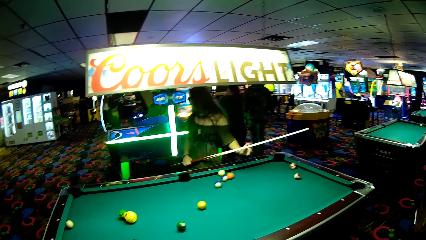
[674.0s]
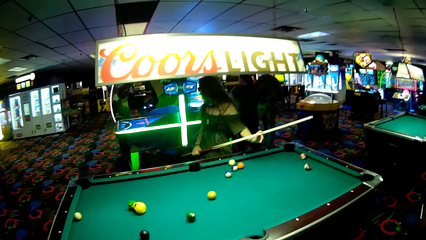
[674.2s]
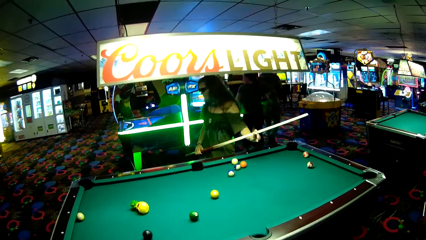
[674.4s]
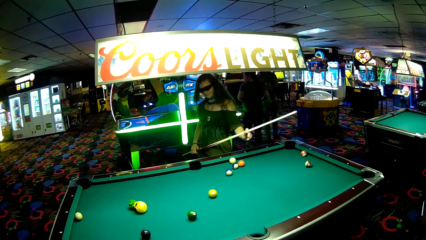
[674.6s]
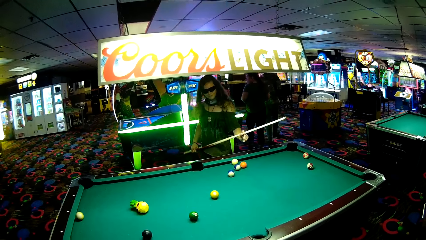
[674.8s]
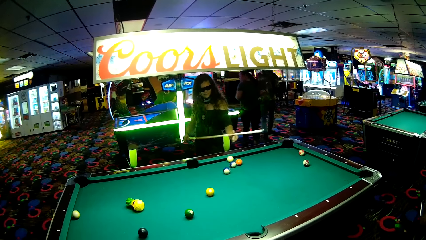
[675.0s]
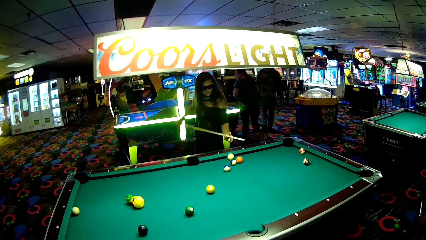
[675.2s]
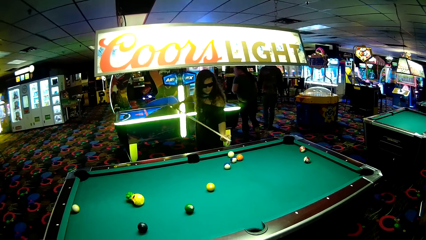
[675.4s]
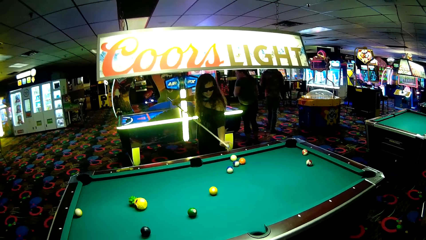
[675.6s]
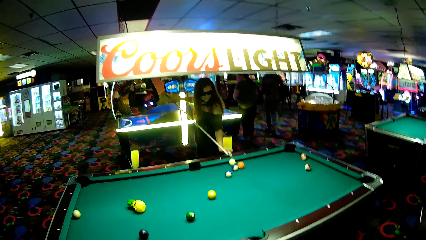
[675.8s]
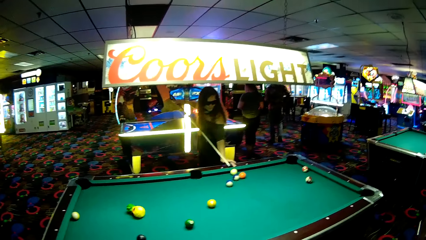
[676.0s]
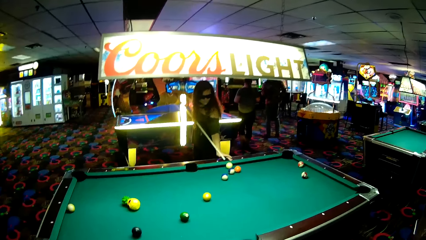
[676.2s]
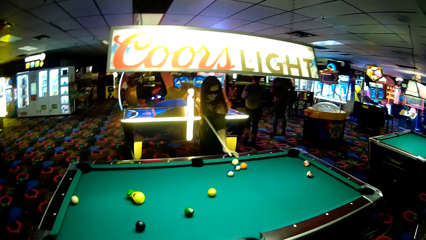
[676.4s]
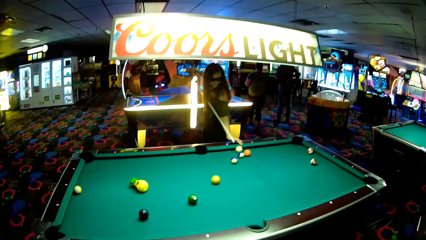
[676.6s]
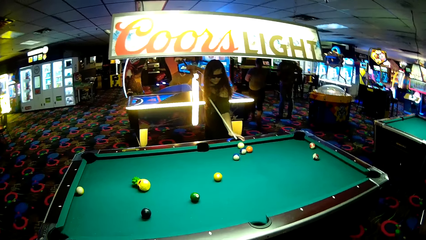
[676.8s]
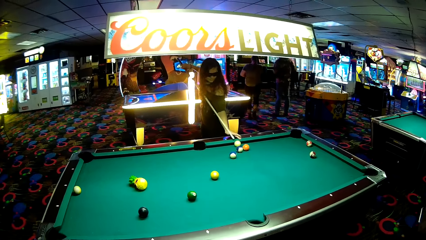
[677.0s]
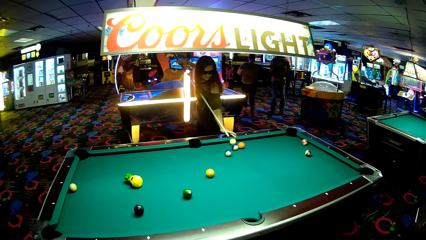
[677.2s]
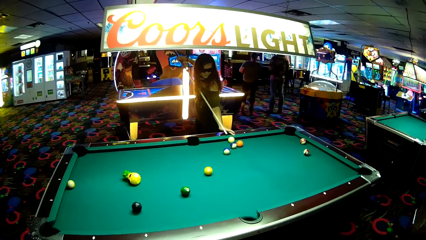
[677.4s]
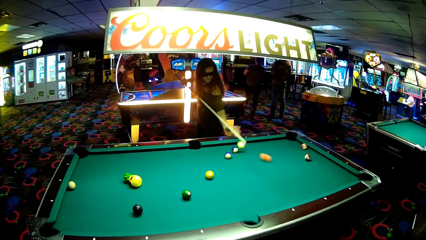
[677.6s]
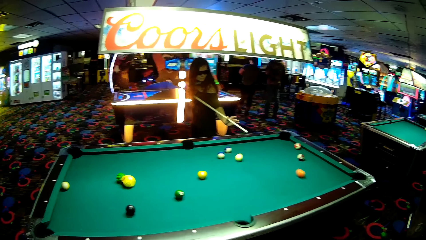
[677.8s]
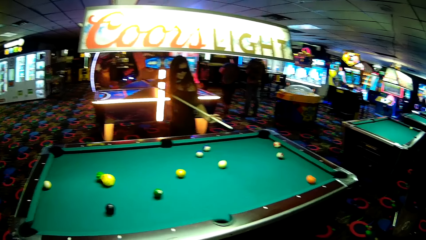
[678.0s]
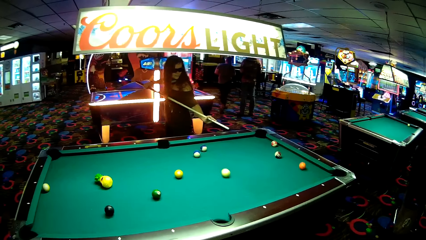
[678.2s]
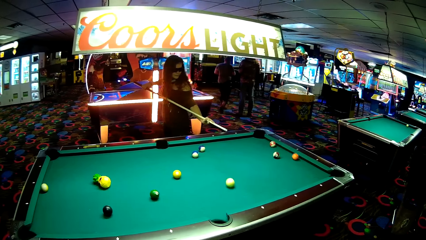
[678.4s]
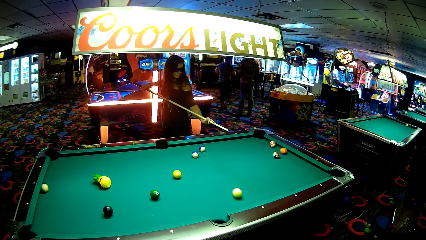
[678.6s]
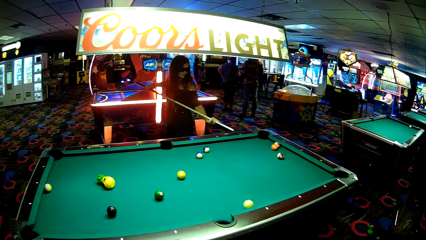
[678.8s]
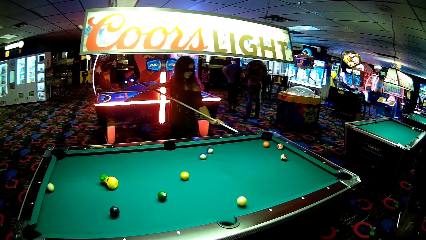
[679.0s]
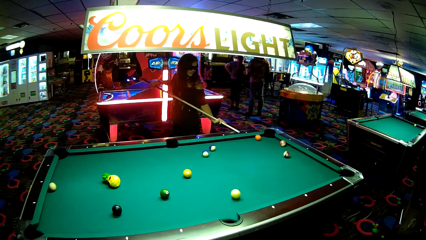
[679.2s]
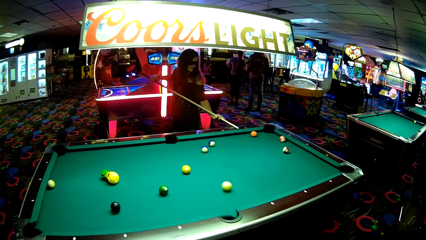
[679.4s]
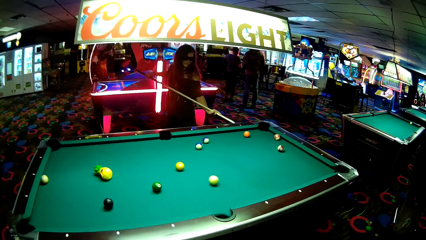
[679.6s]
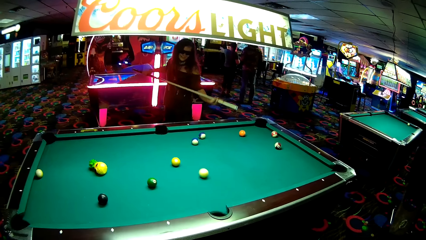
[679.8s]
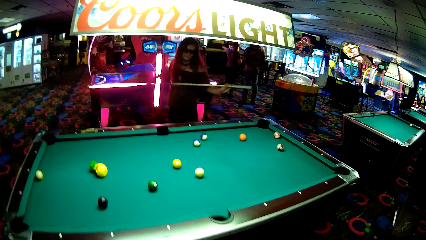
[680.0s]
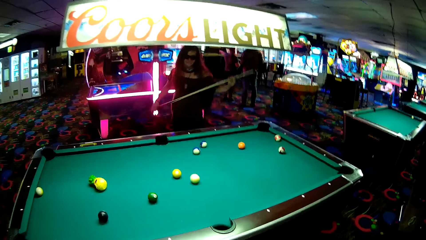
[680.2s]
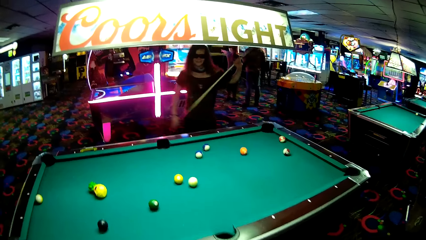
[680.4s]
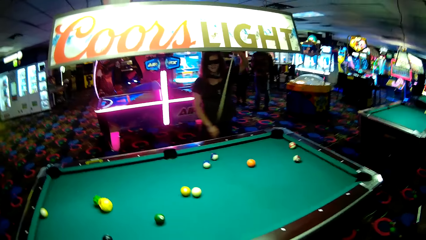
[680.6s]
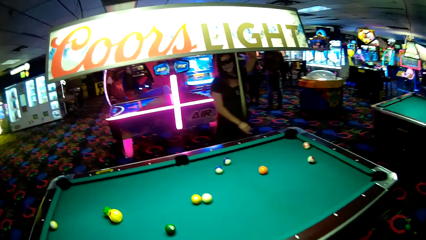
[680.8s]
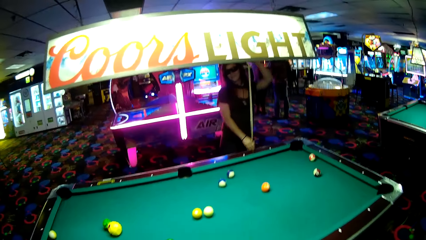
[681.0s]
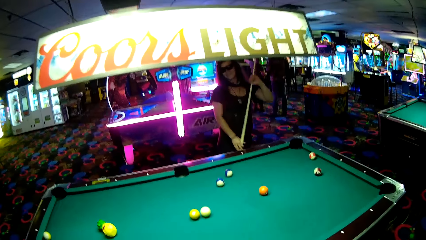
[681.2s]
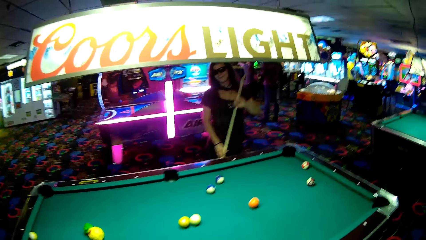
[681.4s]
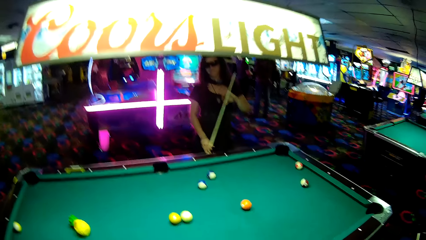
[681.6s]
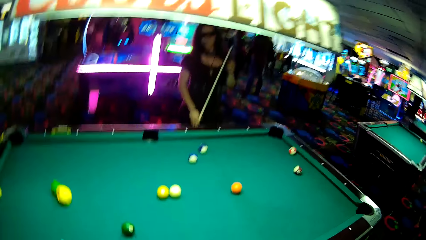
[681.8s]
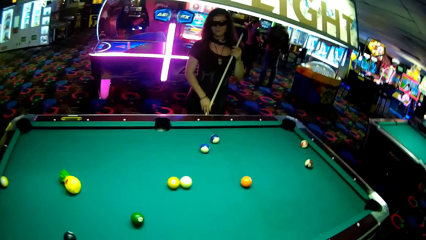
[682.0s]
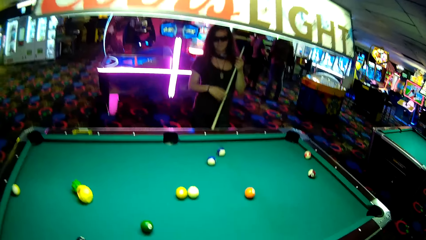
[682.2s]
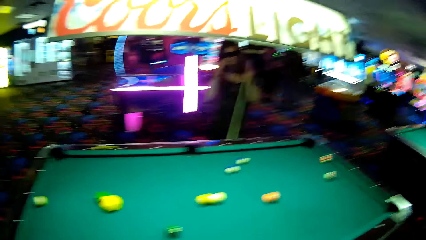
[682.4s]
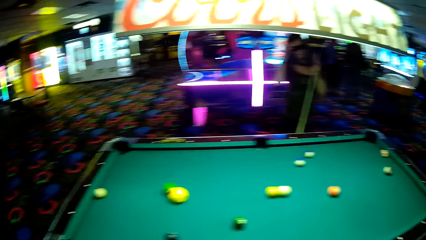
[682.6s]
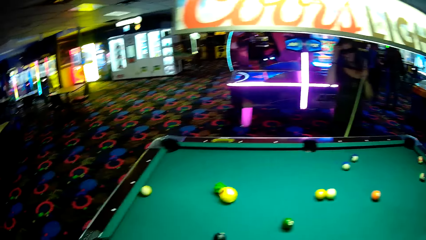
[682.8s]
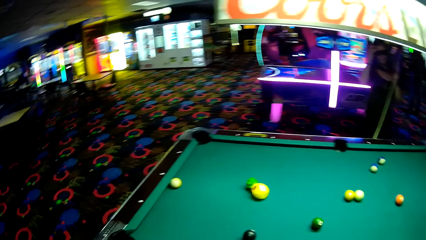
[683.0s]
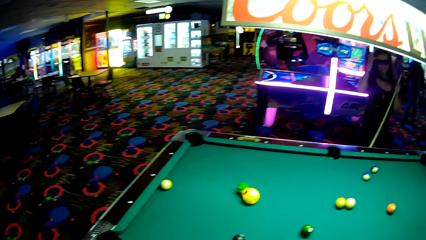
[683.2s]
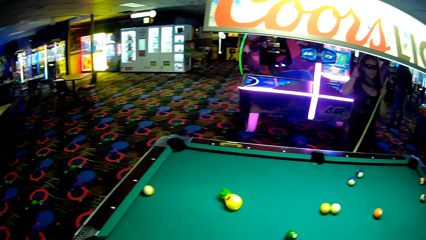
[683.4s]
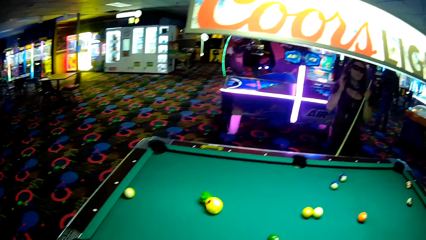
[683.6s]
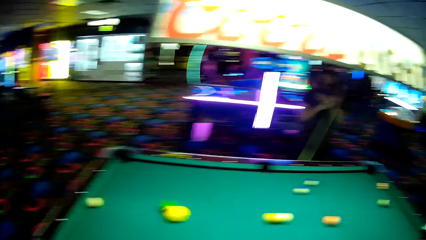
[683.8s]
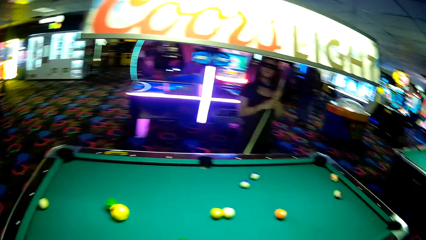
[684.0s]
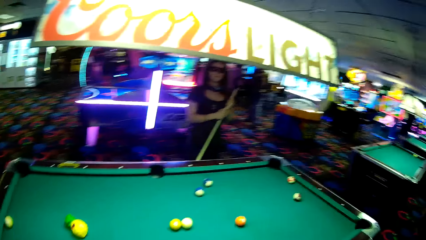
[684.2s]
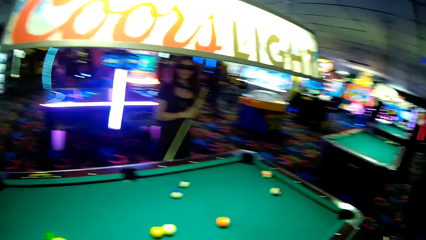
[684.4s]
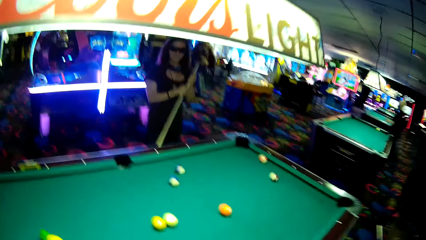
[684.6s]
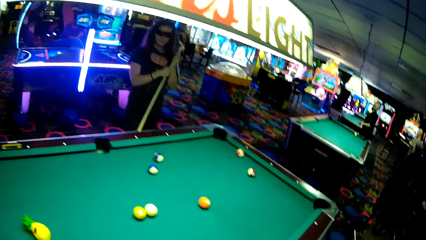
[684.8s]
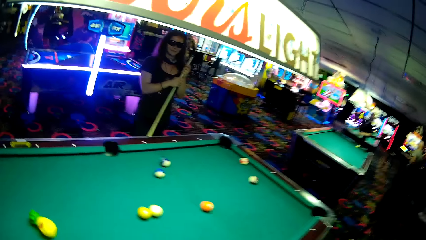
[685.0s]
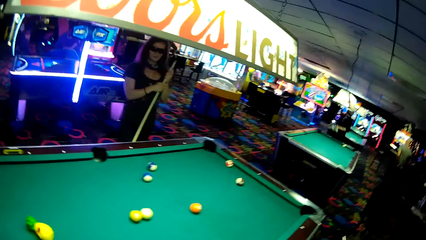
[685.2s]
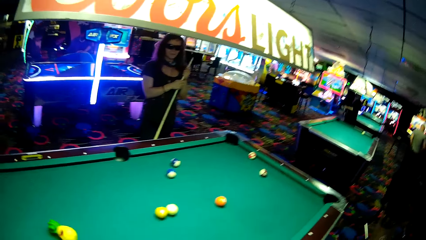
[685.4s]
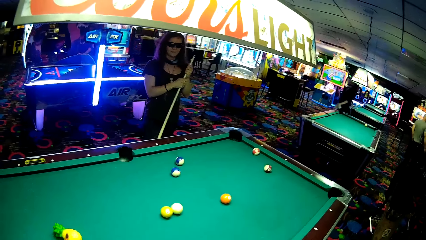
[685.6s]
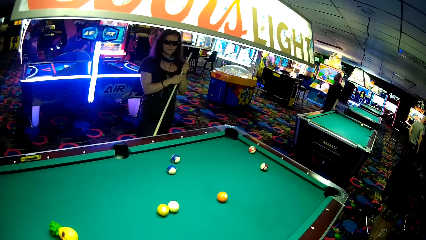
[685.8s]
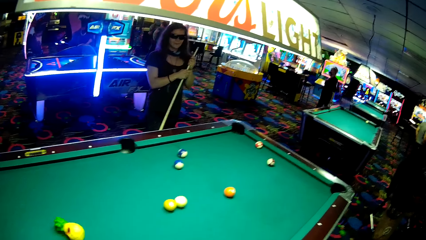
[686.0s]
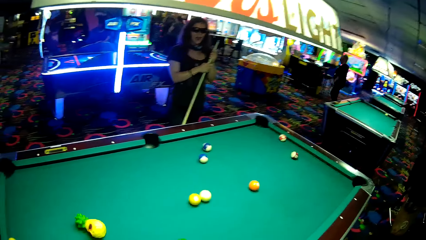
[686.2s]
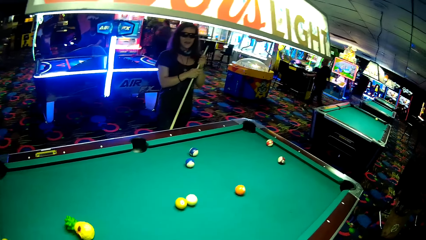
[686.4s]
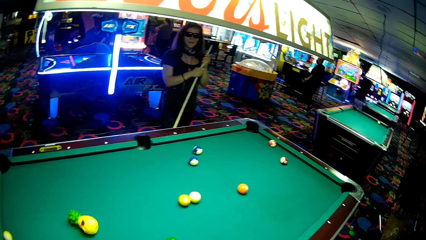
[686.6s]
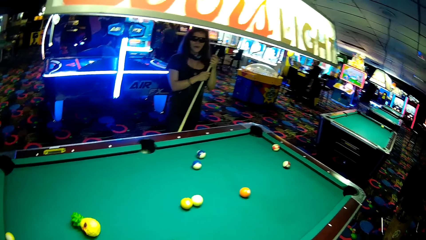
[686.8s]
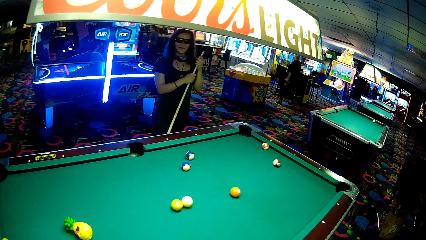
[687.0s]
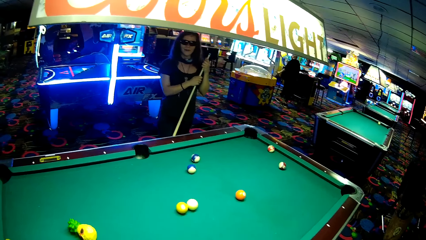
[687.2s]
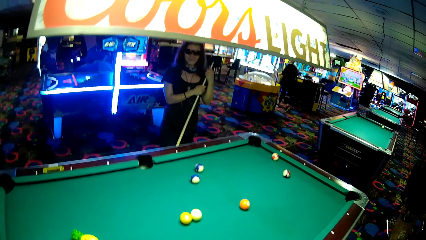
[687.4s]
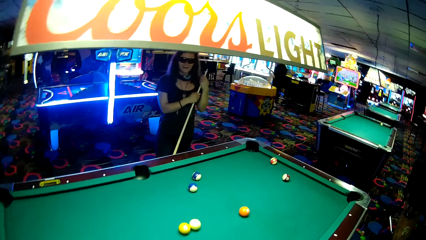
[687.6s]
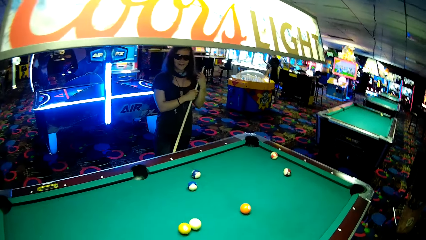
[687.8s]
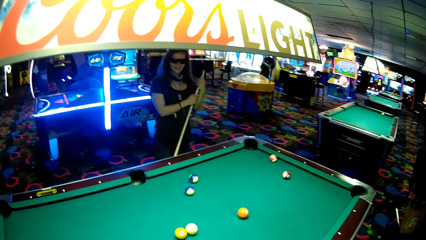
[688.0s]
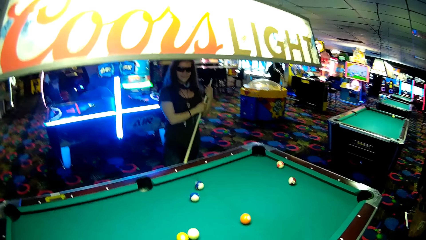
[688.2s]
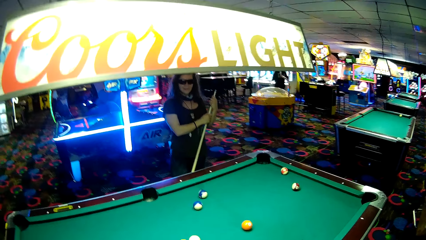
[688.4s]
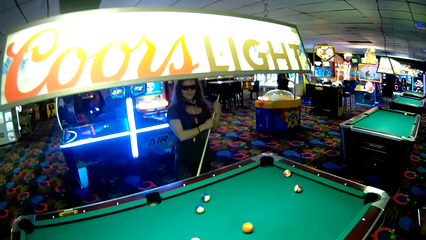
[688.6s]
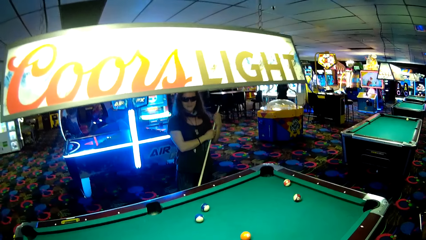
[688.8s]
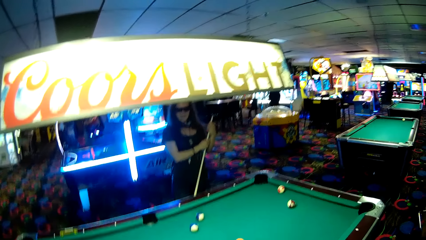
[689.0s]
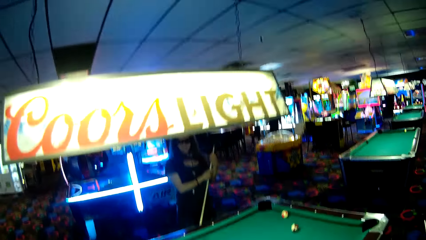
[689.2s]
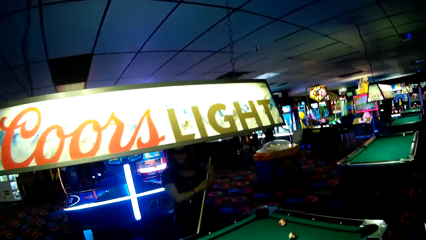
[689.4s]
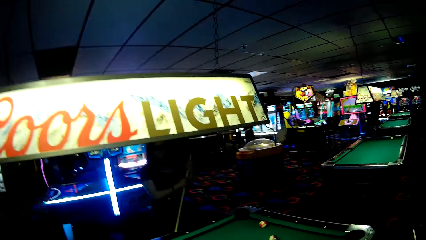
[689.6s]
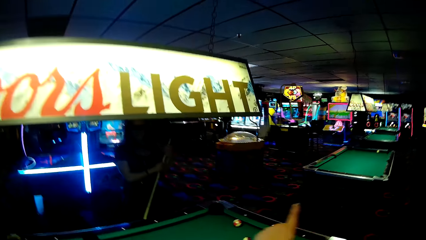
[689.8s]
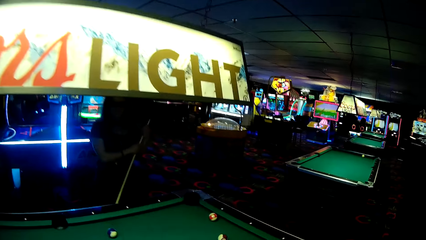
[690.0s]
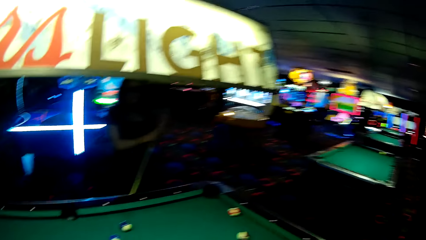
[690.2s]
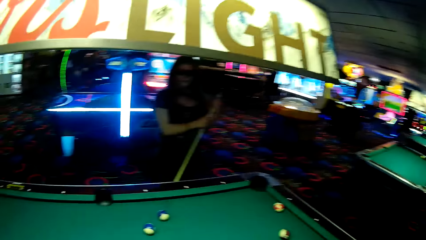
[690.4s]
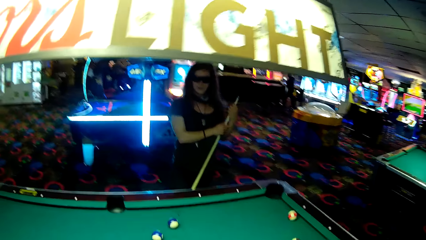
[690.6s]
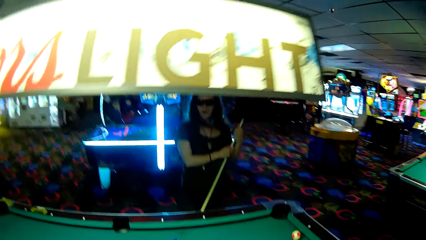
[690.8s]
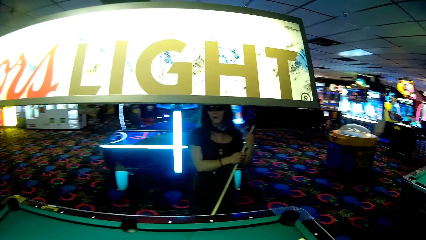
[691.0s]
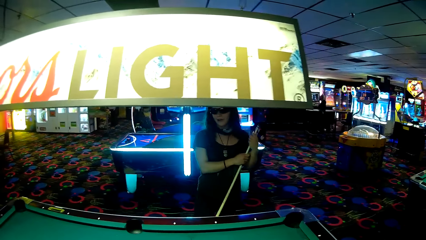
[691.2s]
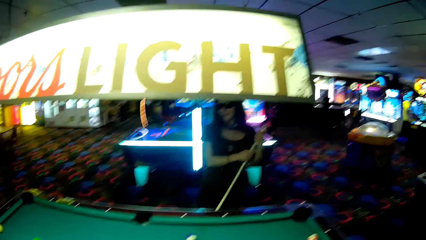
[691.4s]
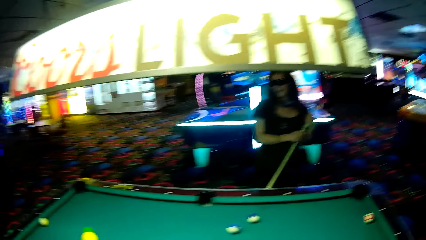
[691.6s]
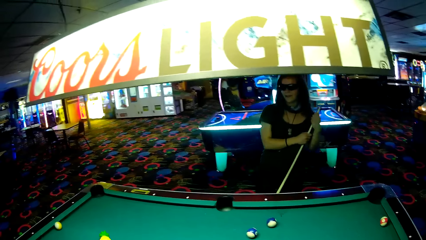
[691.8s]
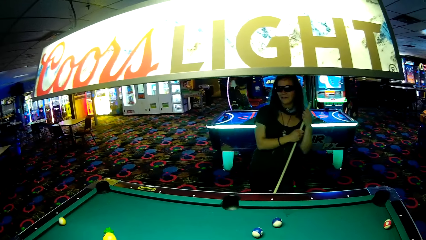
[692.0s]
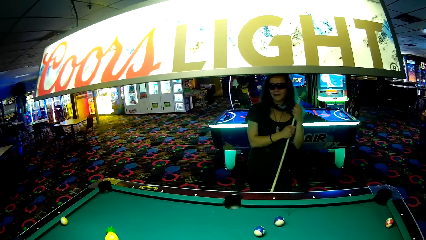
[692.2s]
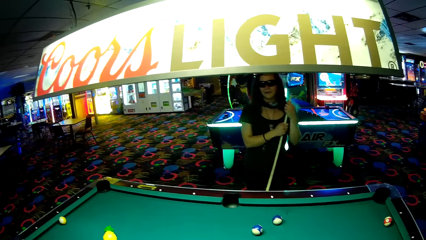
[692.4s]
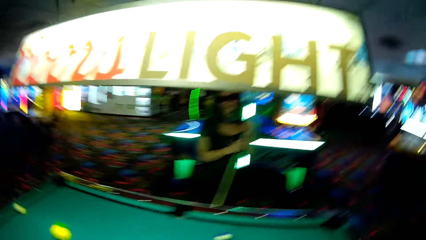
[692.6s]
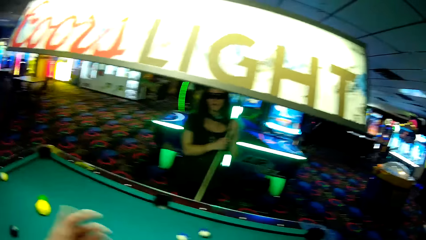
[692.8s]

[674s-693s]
A woman looks behind and adjusts the cue stick. The woman plays pool using the cue stick. The camera wearer walks around. The woman adjusts the cue stick, adjusts her hair using the right hand, and holds the cue stick with both hands. The camera wearer gestures using the left hand and points at pool balls on the pool table.
